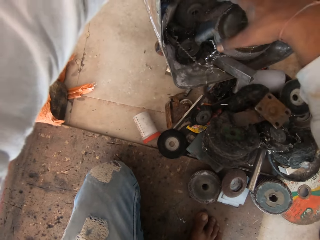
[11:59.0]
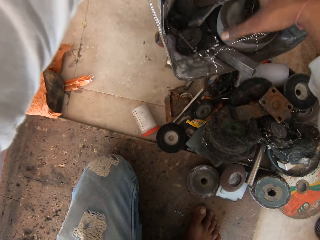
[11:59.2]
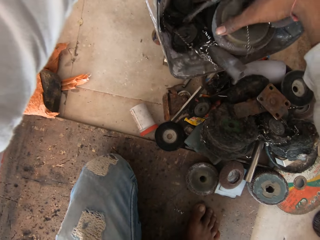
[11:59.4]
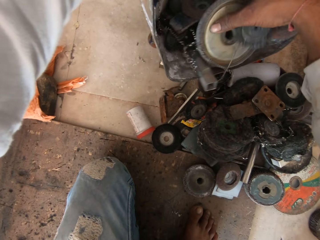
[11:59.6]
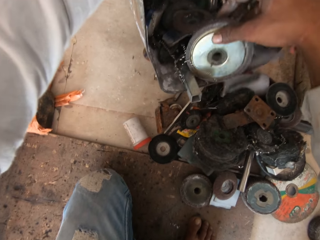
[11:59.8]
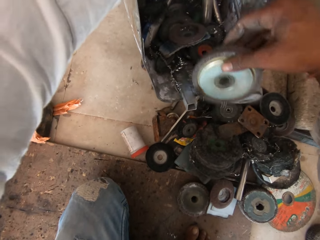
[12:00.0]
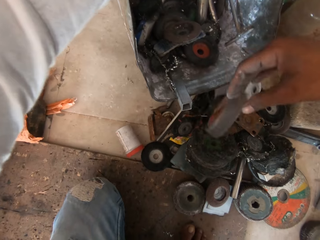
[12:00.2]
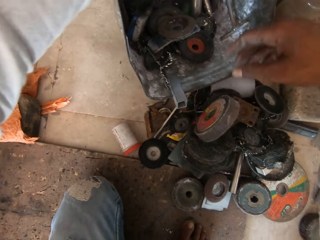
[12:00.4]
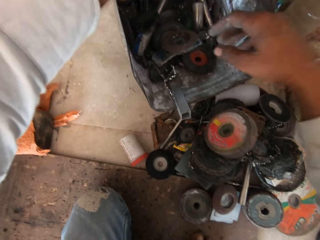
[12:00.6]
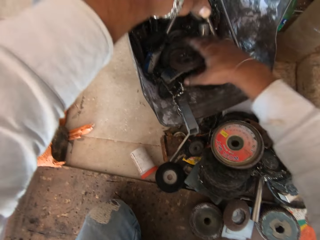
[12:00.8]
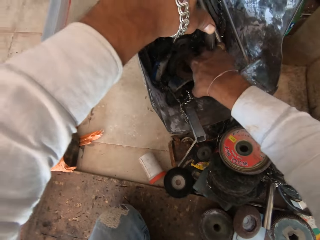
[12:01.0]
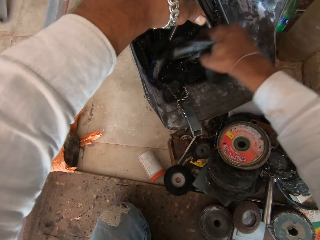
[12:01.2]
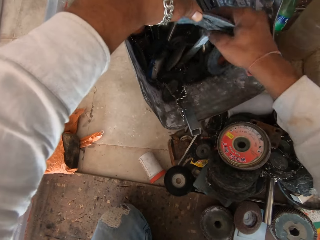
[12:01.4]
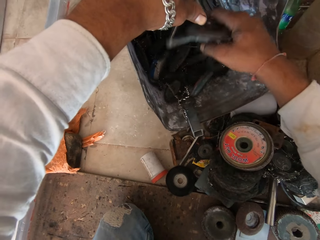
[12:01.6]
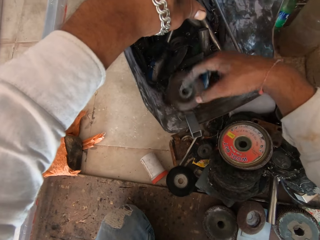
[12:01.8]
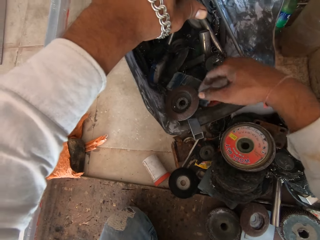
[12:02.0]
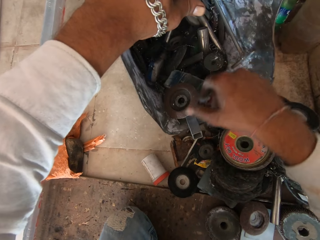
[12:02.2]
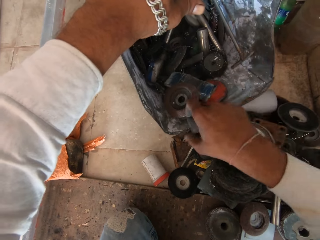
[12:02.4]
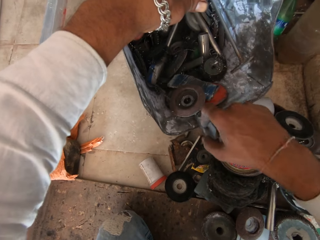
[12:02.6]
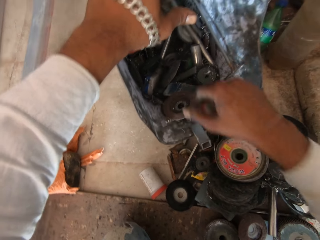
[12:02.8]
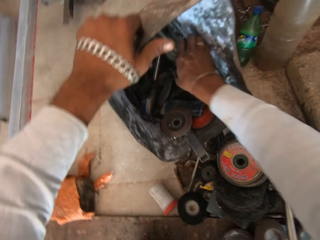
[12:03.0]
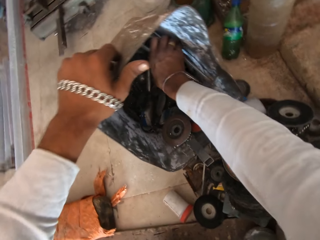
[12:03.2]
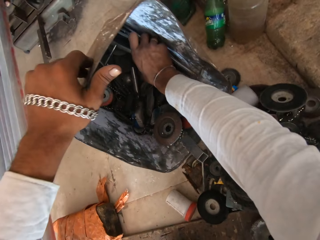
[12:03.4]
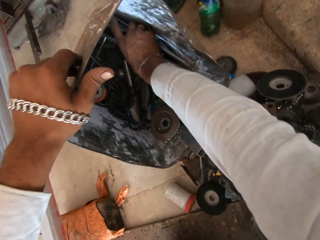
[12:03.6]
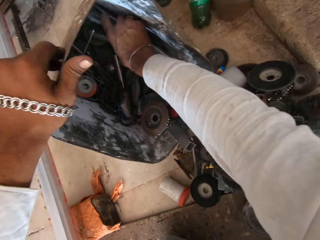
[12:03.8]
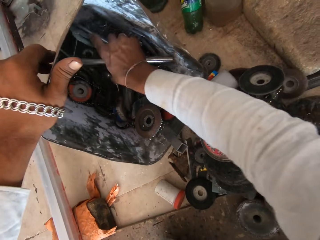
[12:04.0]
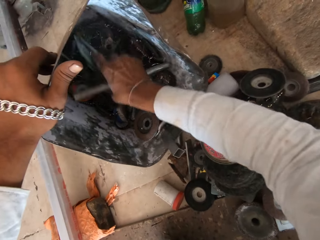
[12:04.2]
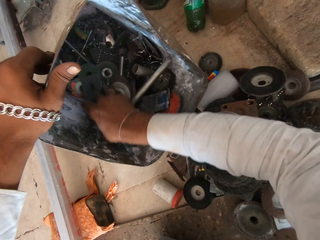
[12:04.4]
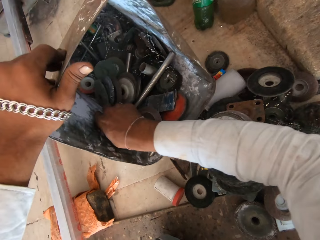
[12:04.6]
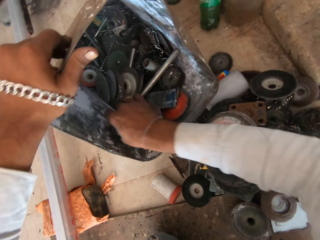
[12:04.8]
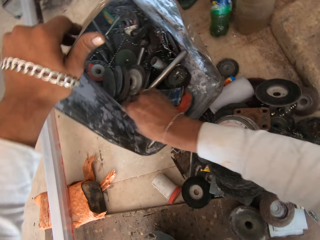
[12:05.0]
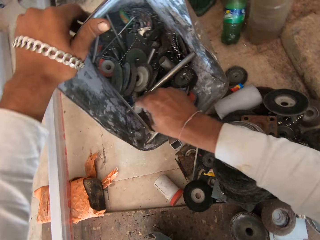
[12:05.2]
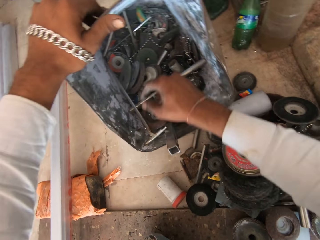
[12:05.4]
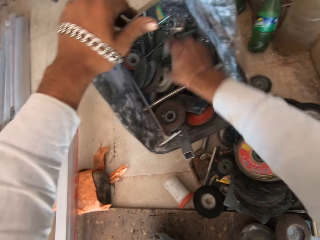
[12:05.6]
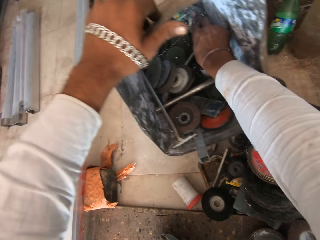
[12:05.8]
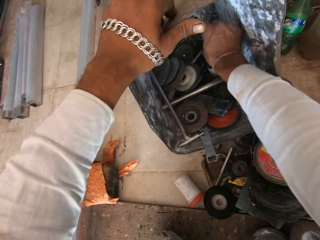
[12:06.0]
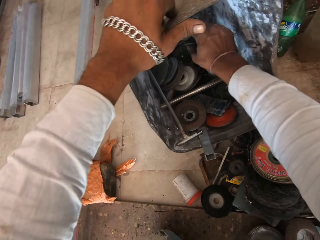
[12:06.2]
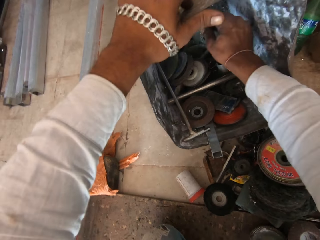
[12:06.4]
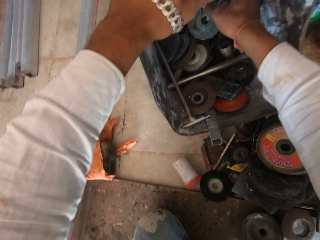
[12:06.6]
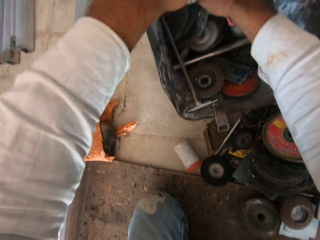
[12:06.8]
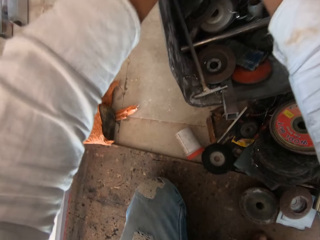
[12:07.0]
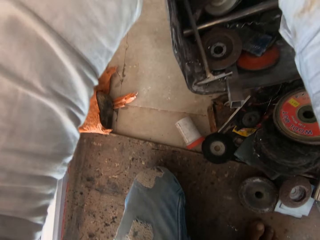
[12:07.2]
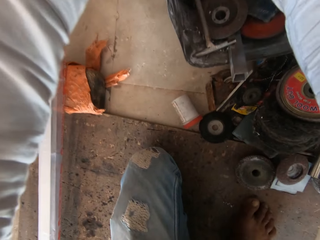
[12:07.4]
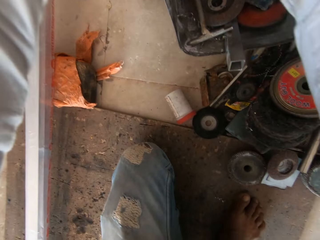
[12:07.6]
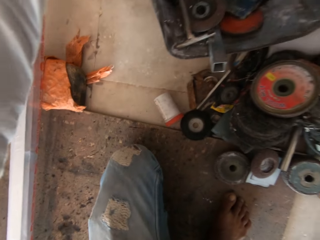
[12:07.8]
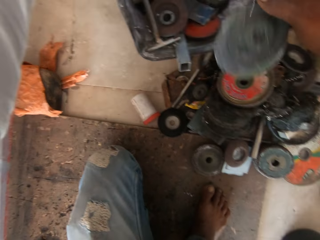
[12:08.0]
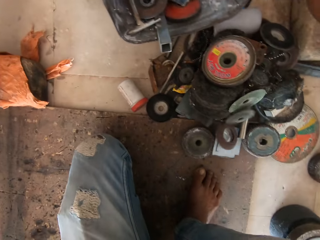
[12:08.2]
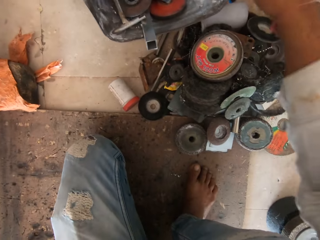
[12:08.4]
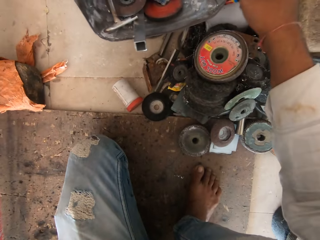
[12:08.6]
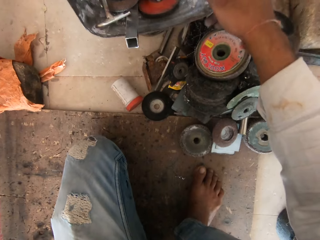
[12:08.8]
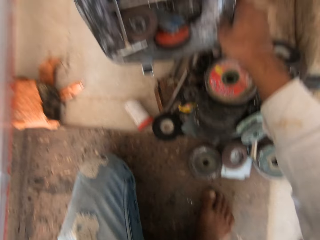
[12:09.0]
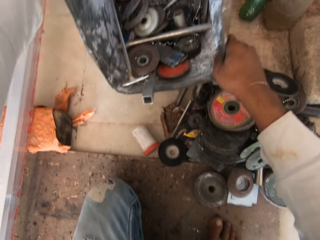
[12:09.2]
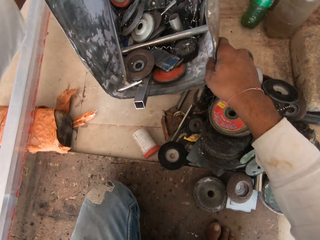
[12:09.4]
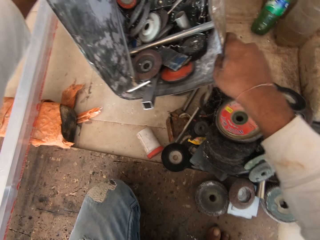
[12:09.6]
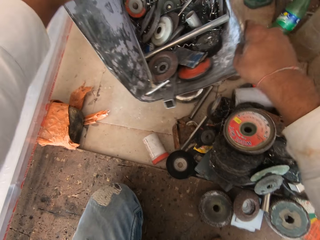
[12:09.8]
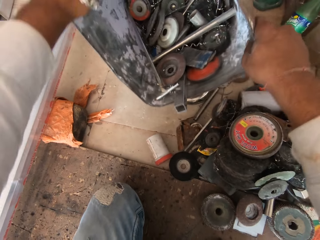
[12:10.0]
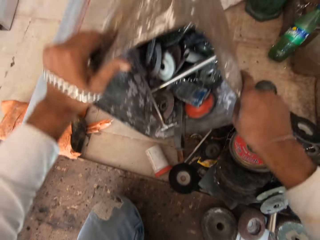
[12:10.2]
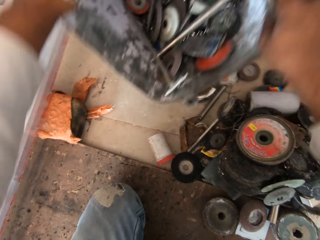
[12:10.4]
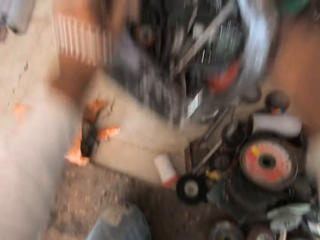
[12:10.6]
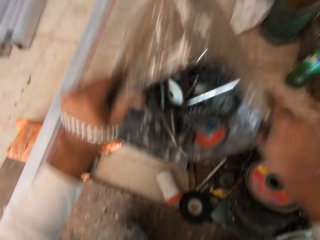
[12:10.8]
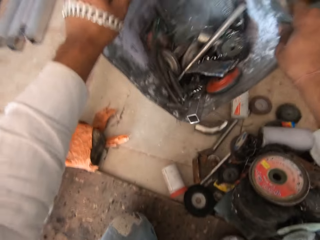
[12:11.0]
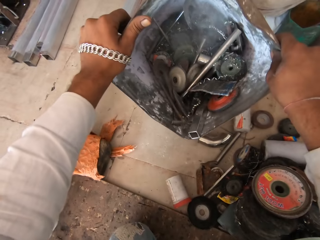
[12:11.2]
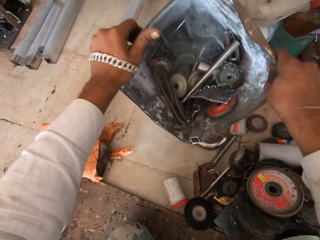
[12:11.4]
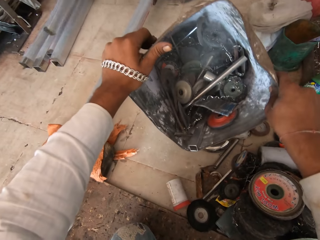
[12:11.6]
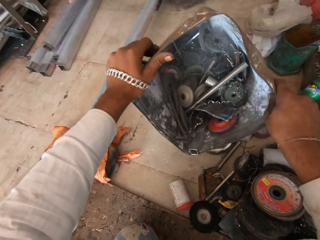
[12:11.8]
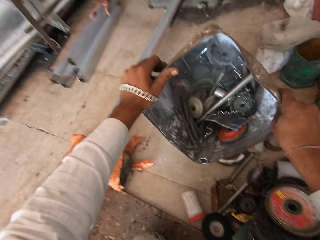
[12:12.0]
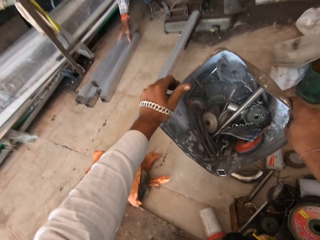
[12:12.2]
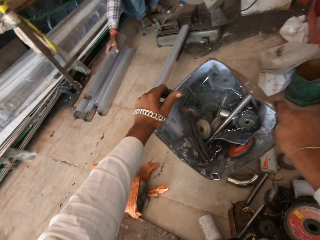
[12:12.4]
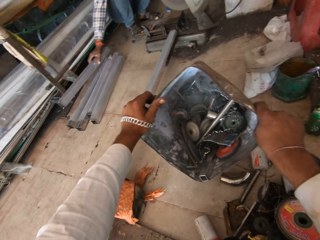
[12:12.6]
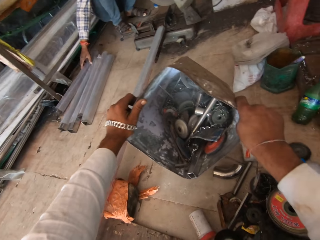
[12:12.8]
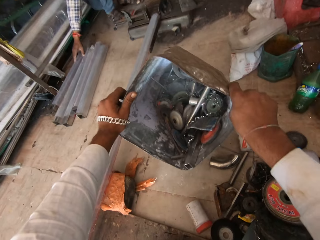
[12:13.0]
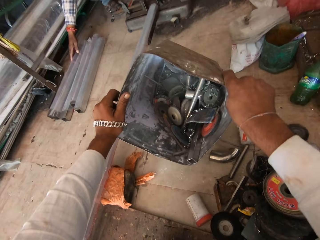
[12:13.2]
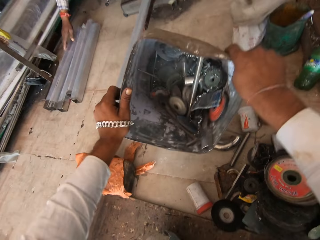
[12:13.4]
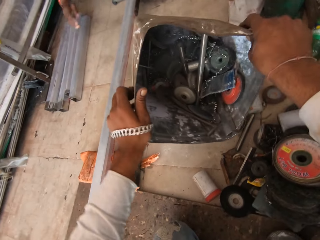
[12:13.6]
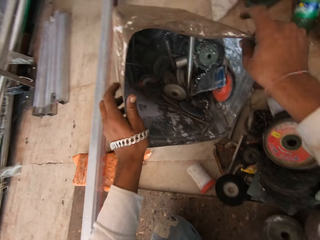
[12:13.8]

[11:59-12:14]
The camera wearer removes a grinding disc from the box. They remove grinding tools from the box. They arrange tools in the box. They remove the disc from the box. They hold the box. The man moves a mild steel box on the floor with his right hand.

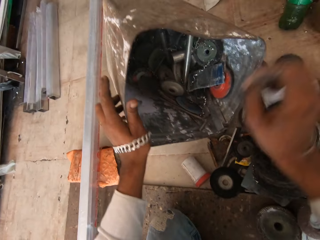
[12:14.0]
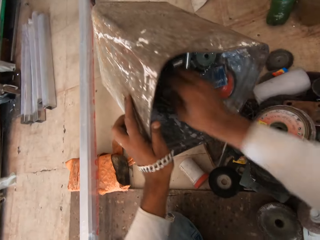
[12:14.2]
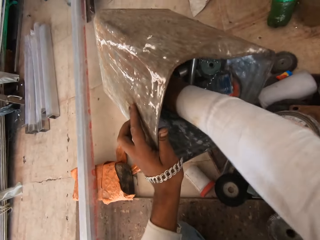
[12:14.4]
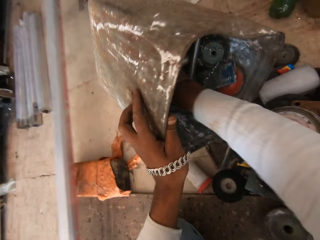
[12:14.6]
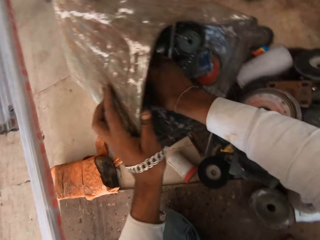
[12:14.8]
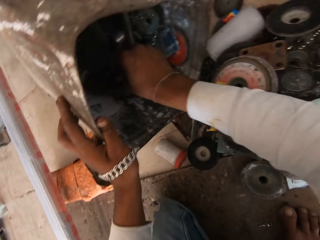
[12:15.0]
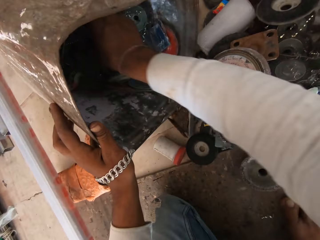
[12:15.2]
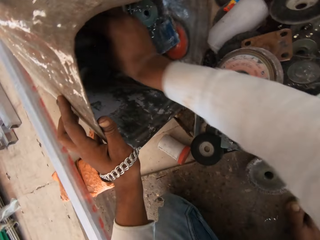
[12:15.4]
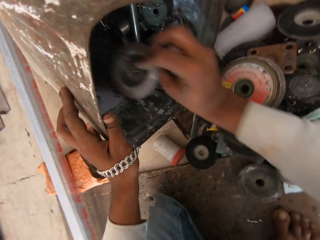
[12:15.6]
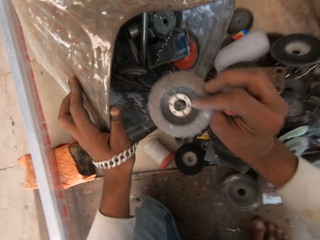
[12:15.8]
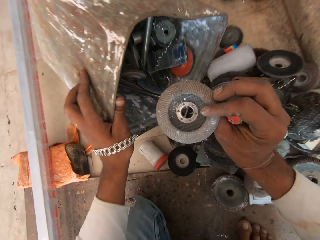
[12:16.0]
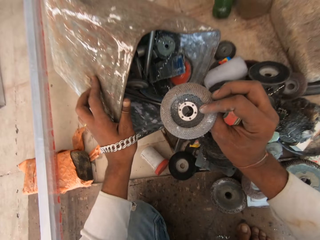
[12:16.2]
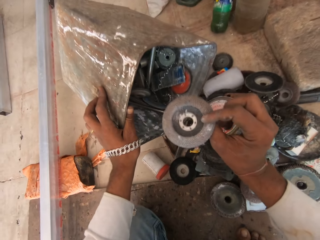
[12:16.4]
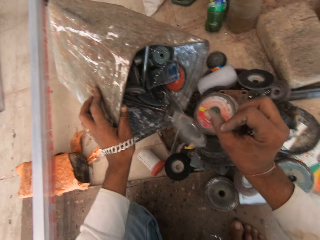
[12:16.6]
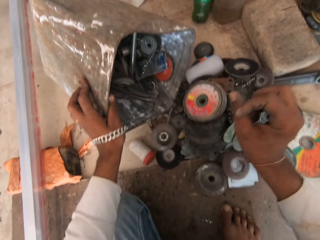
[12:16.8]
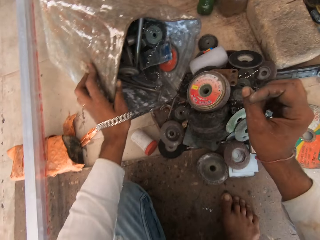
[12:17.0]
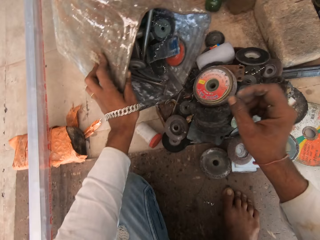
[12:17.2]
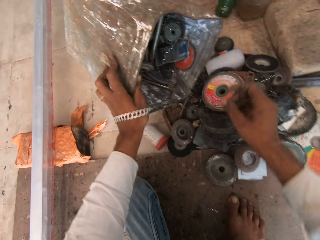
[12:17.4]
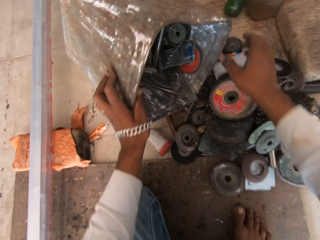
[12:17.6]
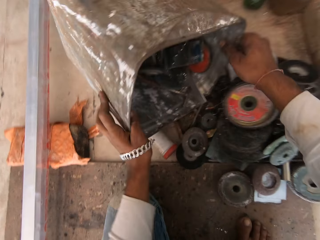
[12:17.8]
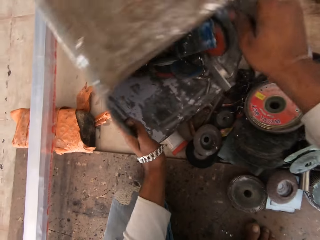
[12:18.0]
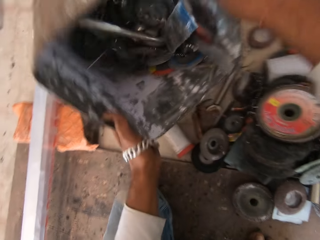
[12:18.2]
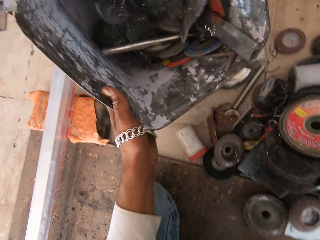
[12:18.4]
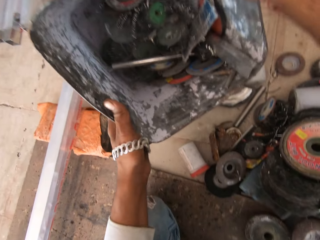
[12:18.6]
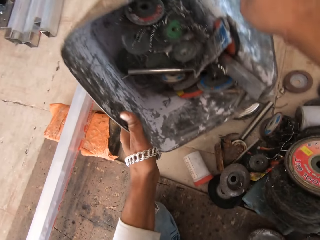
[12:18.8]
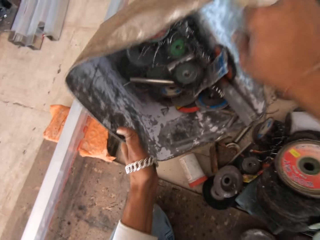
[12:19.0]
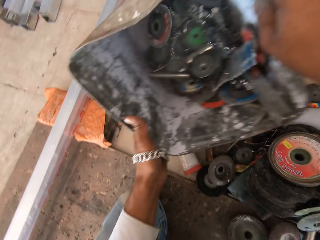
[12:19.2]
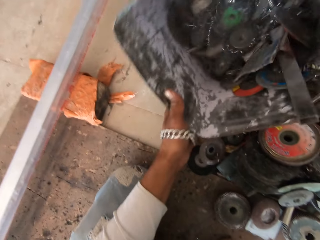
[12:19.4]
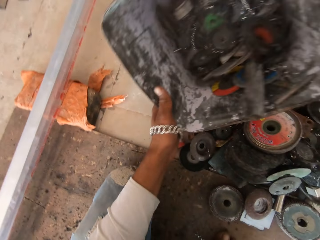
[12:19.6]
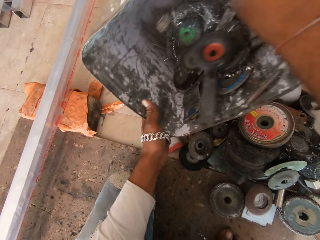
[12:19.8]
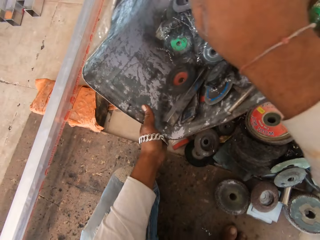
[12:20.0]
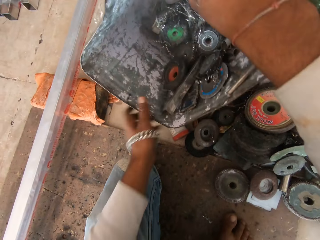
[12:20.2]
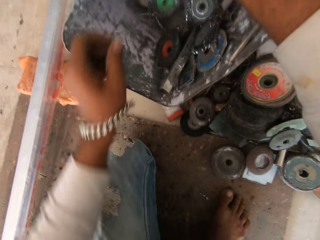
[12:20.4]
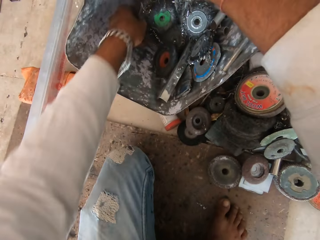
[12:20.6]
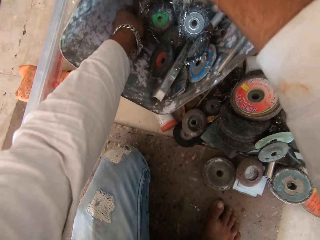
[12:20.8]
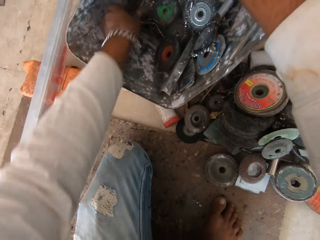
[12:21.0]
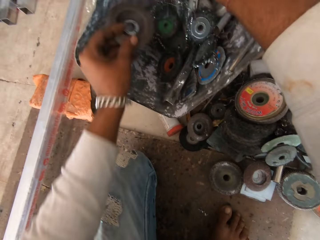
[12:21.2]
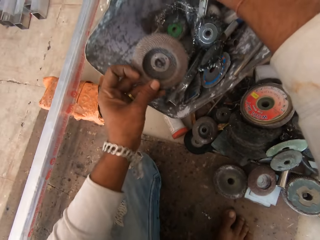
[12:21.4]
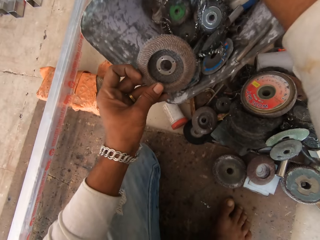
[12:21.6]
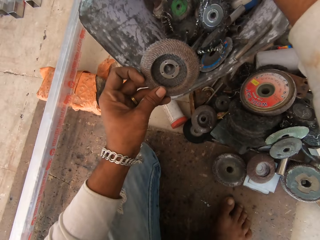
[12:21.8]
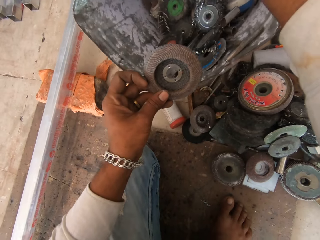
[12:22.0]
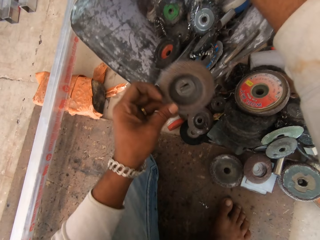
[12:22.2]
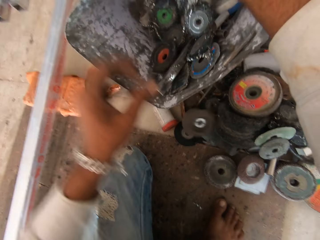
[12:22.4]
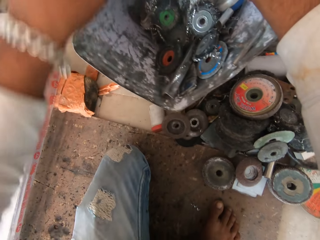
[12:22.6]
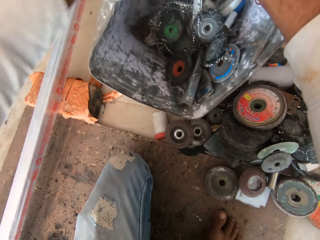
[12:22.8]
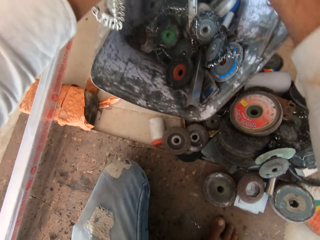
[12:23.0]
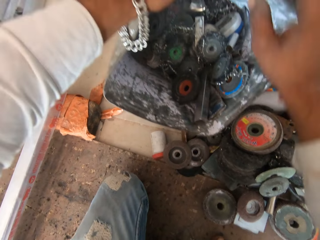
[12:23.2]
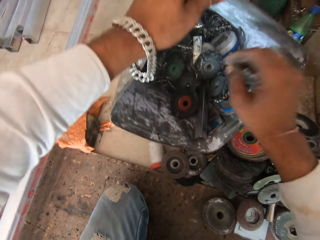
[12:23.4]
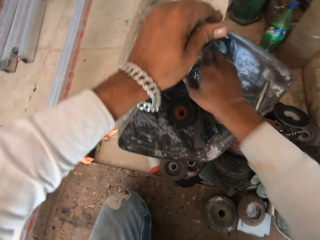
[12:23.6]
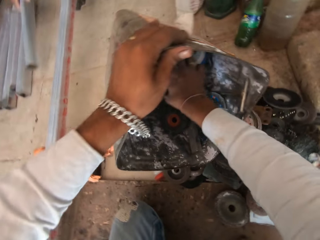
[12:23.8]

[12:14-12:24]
The camera wearer holds a grinding disc. They throw the grinding disc on the floor. They hold the box. They pick up a grinding disc from the box.
